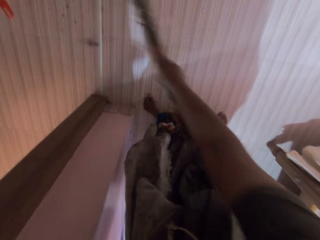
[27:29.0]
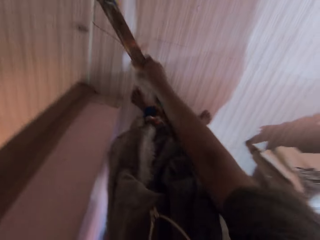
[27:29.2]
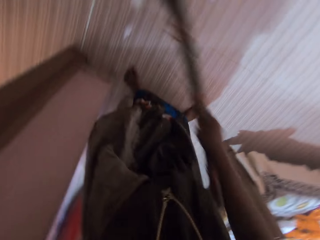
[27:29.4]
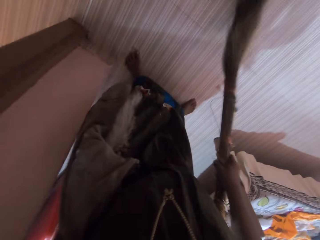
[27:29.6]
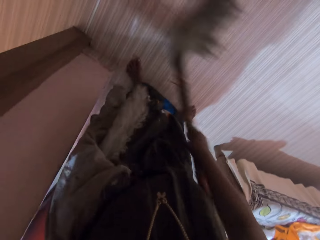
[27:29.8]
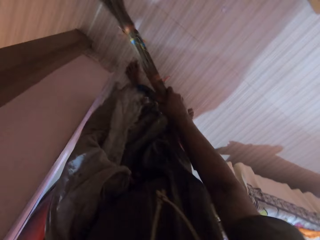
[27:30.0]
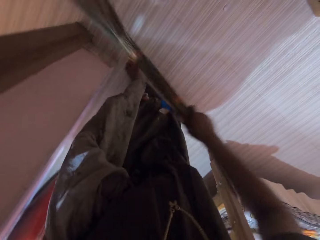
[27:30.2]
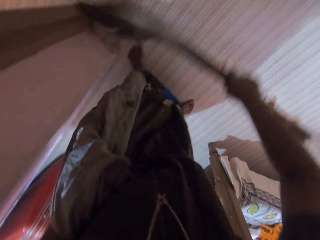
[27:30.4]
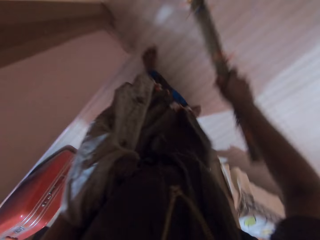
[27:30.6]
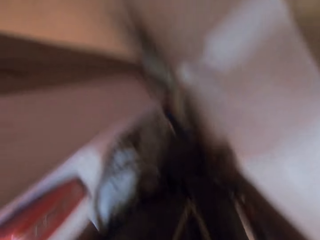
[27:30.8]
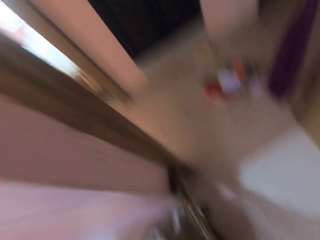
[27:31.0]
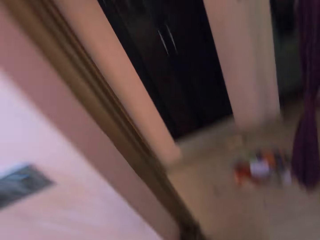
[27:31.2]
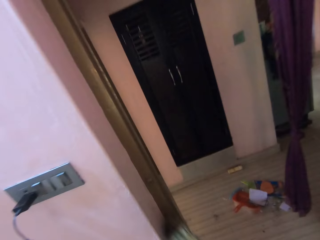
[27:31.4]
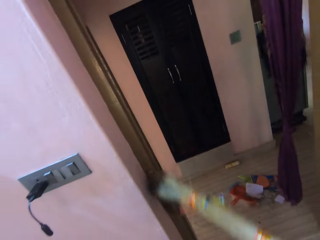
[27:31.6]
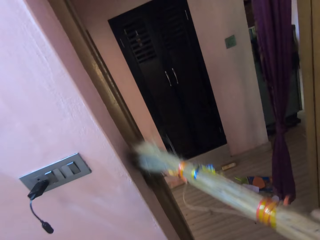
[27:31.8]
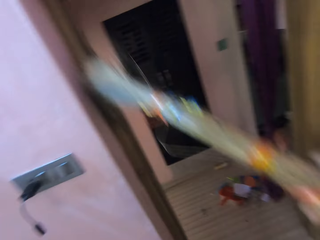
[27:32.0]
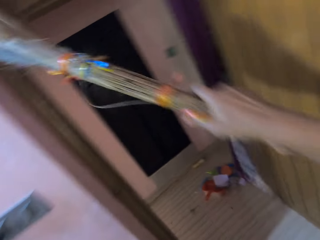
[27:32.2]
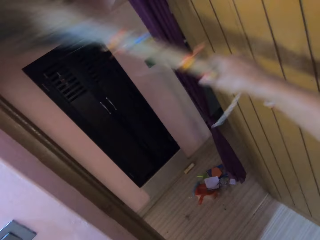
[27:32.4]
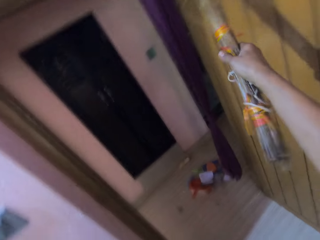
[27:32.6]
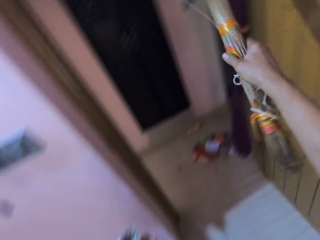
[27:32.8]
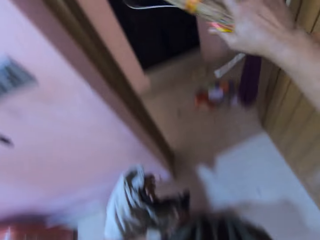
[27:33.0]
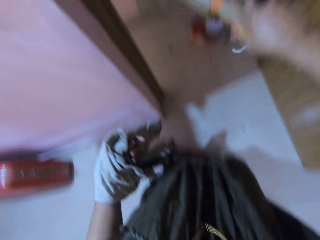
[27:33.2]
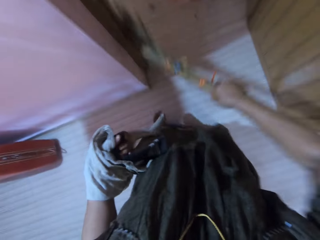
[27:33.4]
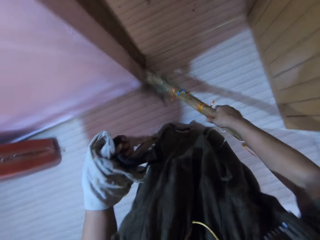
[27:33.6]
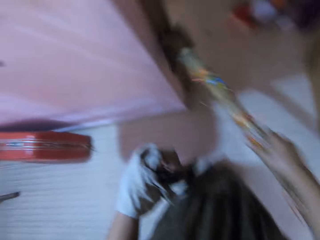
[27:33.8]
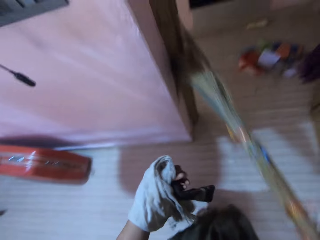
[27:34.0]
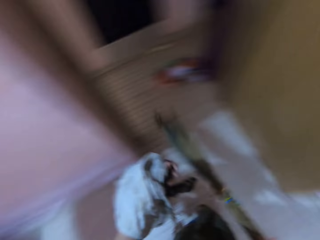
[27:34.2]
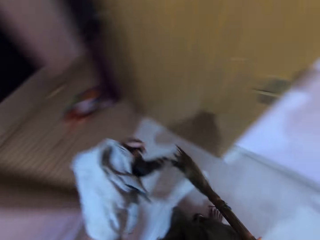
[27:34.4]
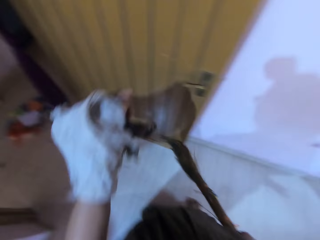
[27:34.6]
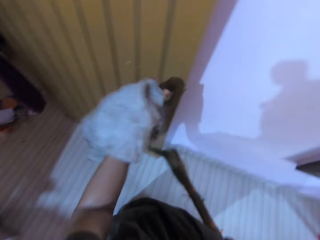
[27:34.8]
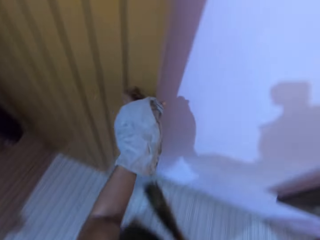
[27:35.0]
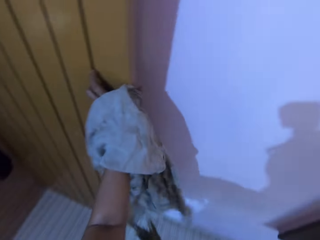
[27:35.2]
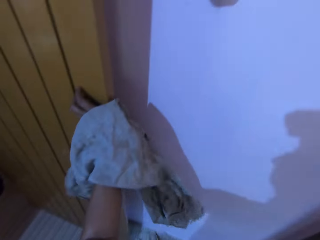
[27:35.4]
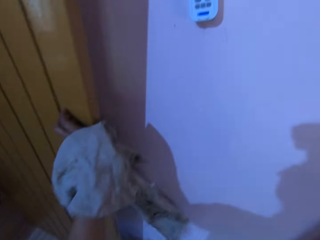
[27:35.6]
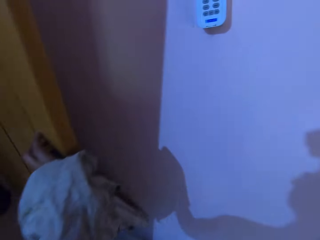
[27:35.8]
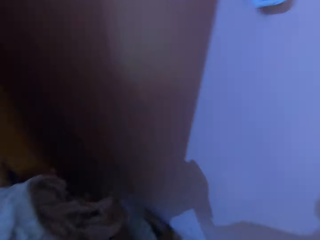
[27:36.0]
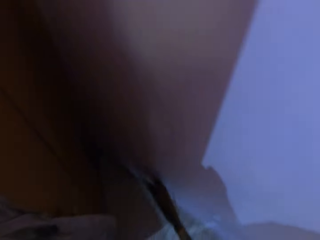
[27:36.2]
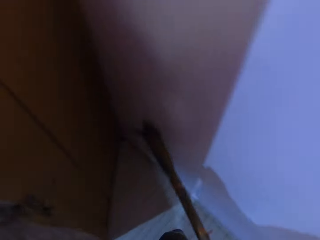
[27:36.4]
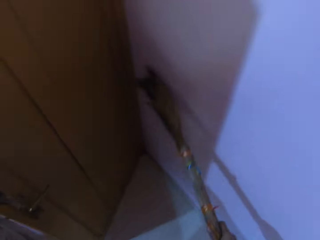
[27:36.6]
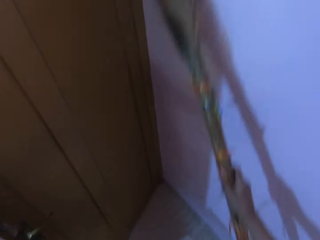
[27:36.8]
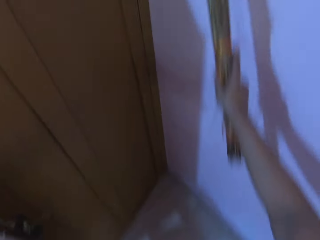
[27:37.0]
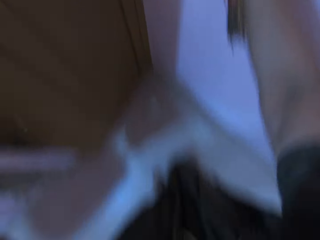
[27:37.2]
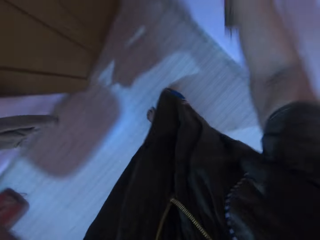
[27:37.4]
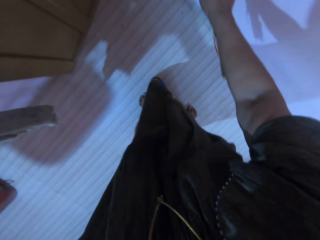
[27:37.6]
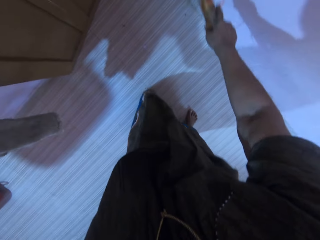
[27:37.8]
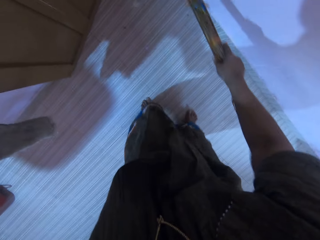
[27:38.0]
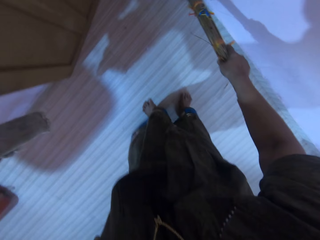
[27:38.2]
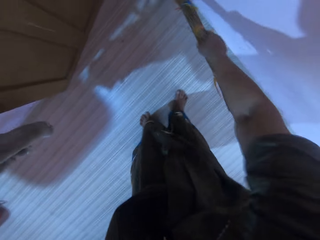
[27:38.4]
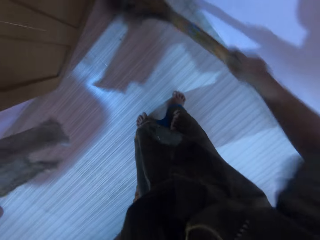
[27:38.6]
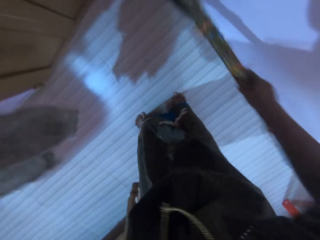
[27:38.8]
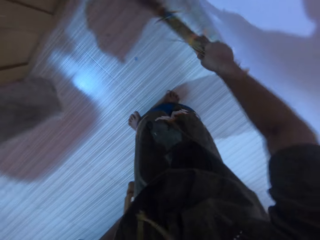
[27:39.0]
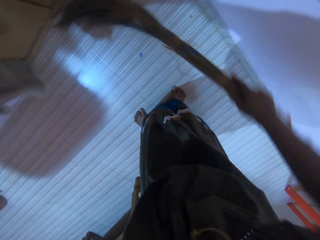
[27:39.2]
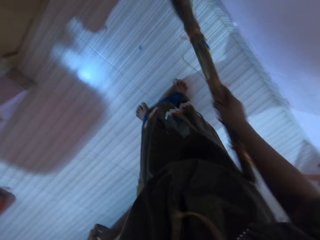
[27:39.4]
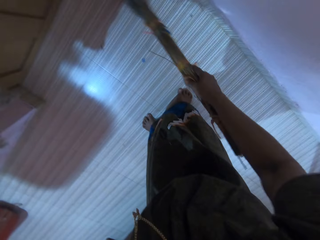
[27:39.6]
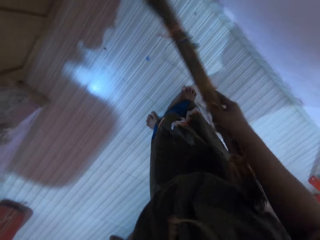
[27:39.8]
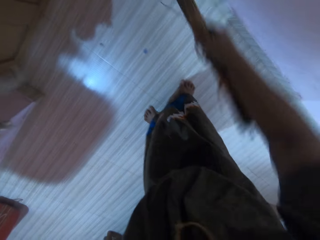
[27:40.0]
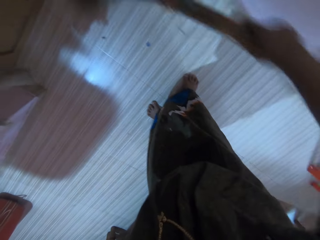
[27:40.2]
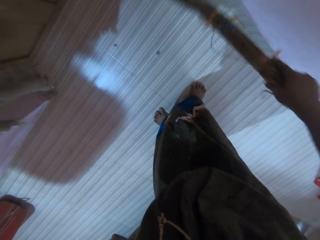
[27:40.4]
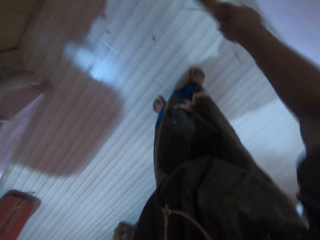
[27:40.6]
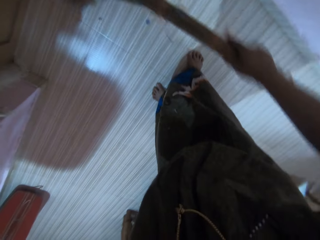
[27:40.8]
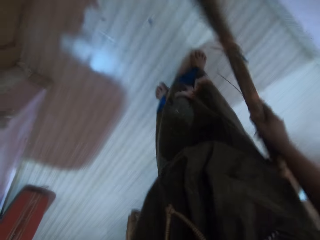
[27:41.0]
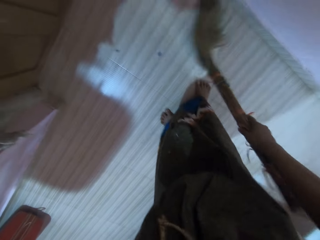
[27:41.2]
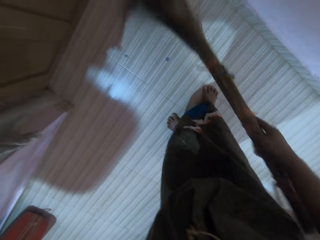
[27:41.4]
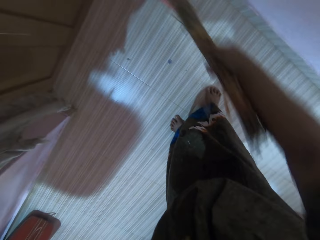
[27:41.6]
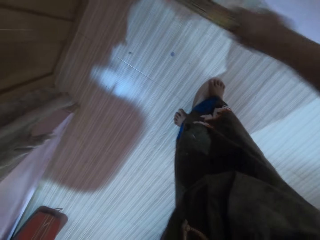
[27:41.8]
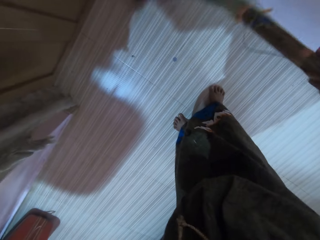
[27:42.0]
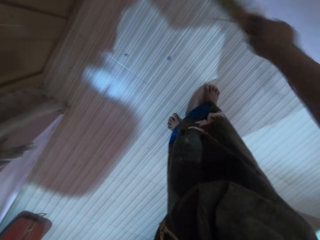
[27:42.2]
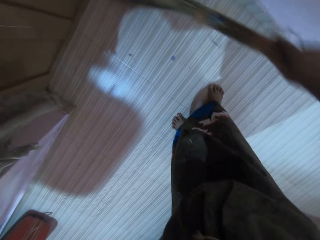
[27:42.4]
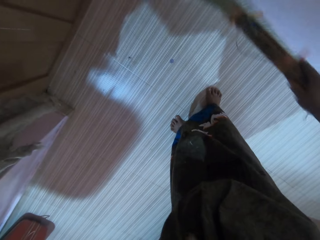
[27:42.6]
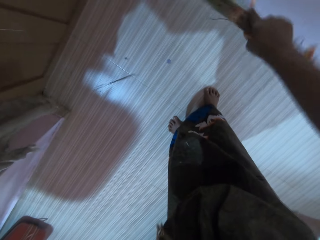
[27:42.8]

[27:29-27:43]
The camera wearer sweeps a door frame. She dusts the door frame with the broom. She closes the door with her left hand. She sweeps the door frame. She dusts the wall with the broom. She sweeps the floor with the broom. She closes the door with her left hand.

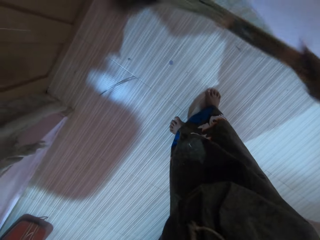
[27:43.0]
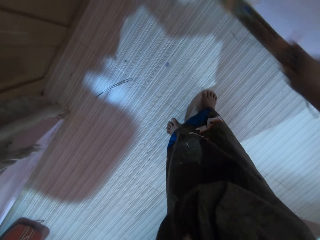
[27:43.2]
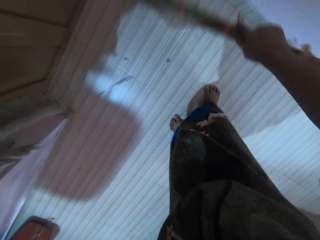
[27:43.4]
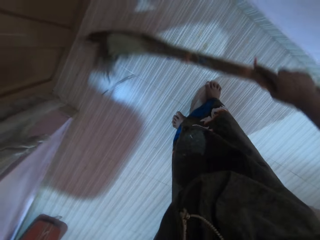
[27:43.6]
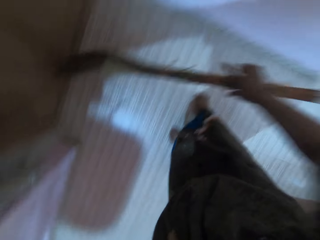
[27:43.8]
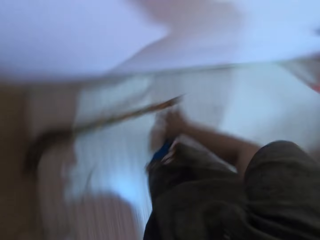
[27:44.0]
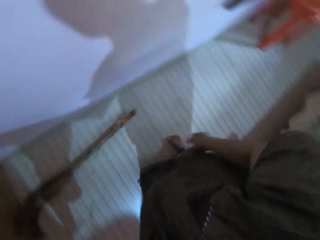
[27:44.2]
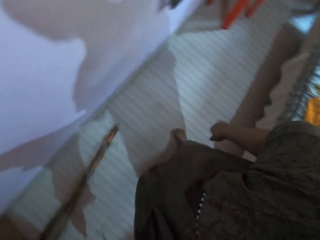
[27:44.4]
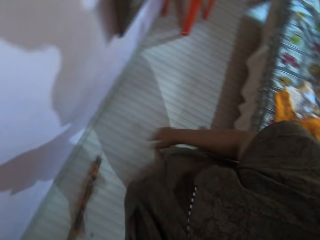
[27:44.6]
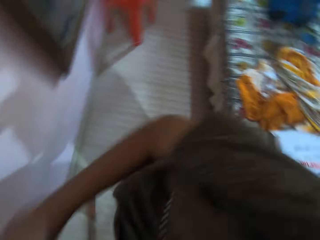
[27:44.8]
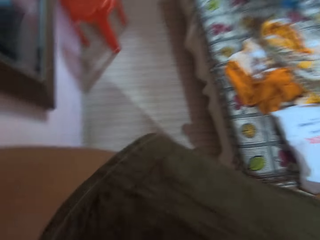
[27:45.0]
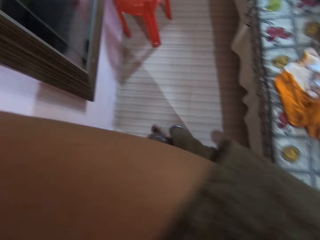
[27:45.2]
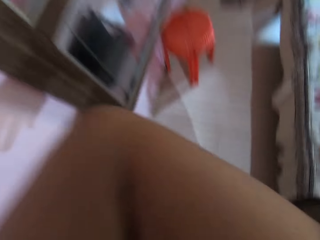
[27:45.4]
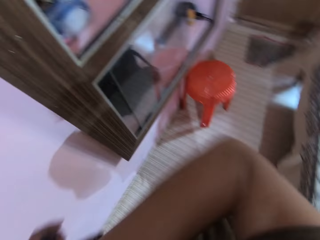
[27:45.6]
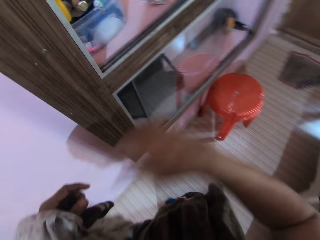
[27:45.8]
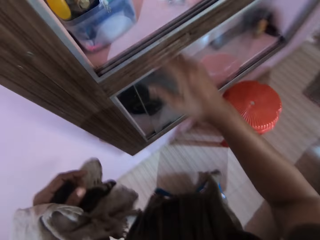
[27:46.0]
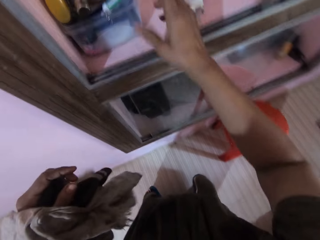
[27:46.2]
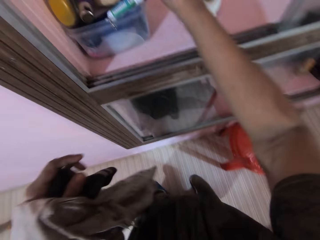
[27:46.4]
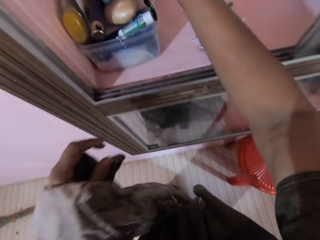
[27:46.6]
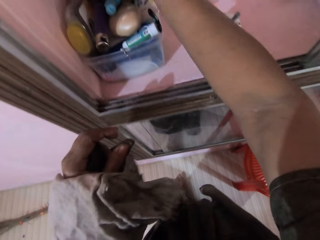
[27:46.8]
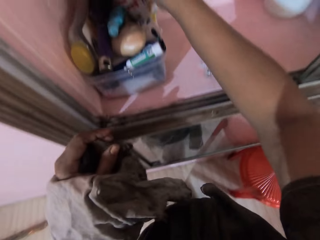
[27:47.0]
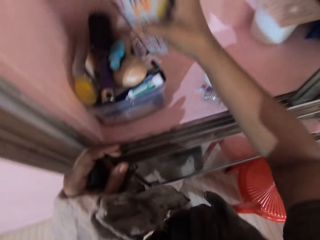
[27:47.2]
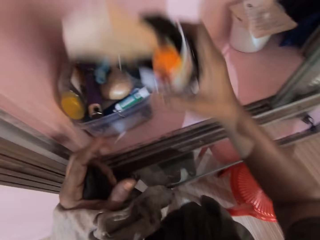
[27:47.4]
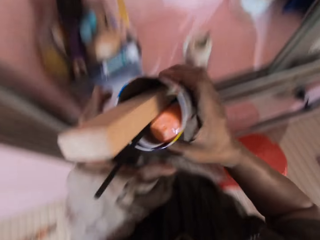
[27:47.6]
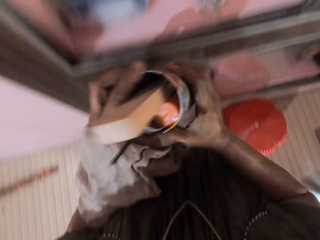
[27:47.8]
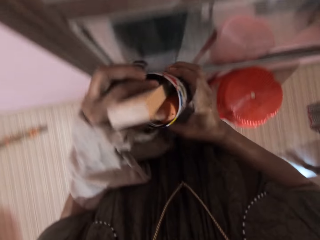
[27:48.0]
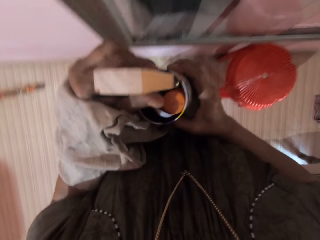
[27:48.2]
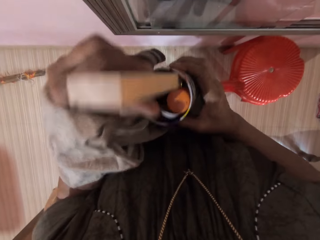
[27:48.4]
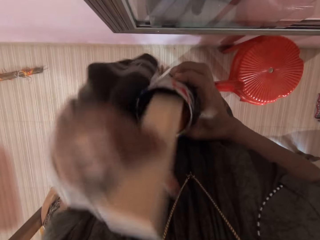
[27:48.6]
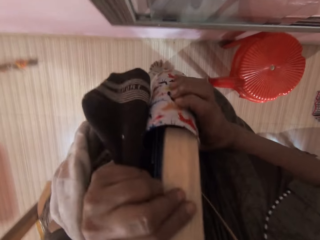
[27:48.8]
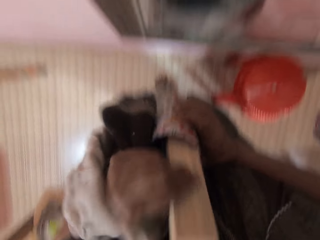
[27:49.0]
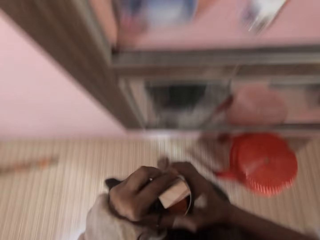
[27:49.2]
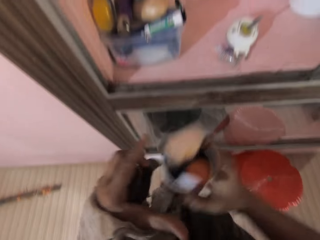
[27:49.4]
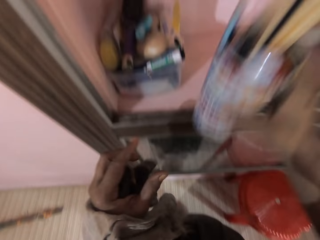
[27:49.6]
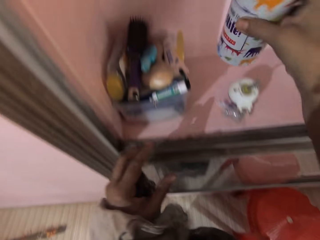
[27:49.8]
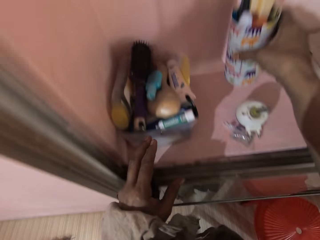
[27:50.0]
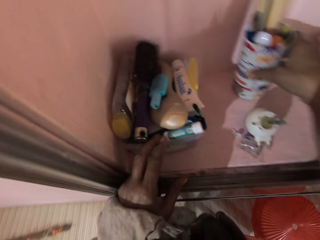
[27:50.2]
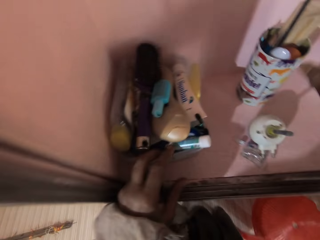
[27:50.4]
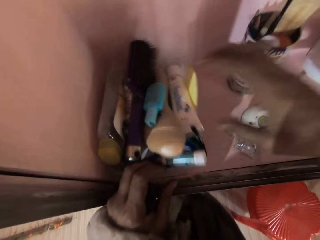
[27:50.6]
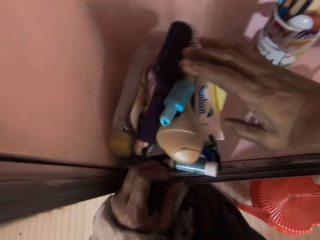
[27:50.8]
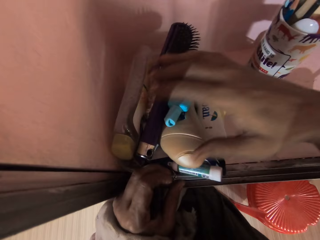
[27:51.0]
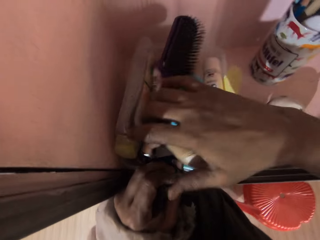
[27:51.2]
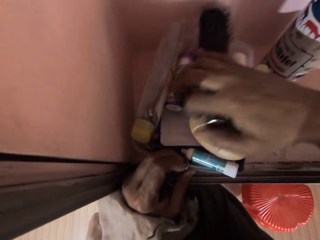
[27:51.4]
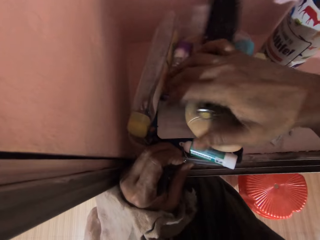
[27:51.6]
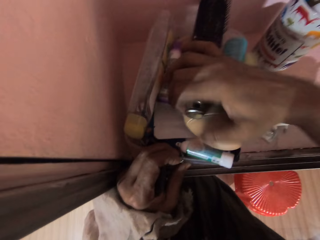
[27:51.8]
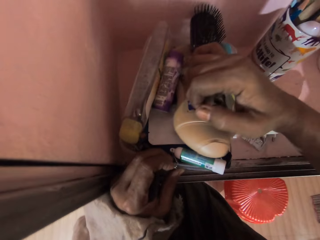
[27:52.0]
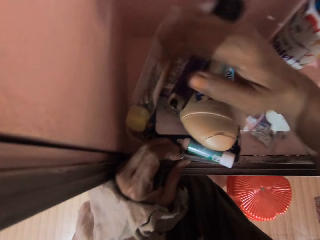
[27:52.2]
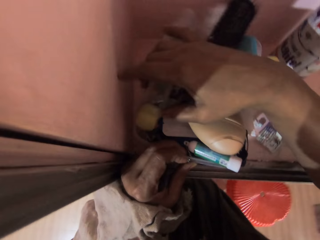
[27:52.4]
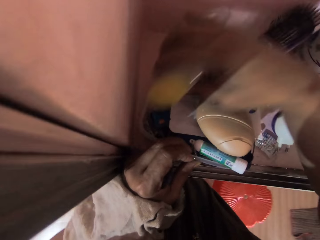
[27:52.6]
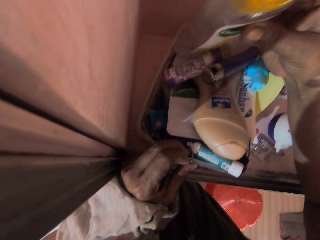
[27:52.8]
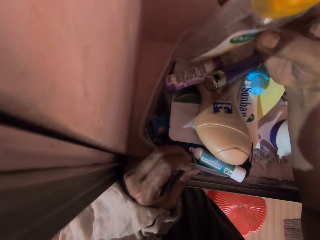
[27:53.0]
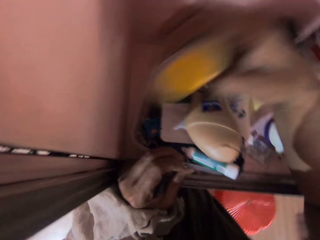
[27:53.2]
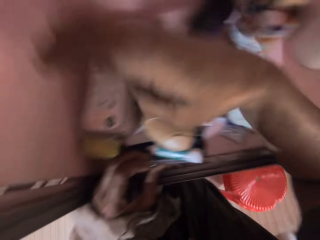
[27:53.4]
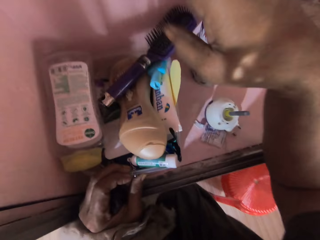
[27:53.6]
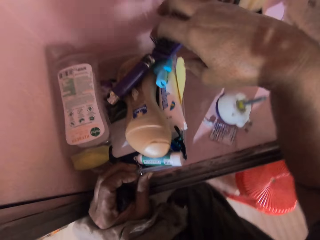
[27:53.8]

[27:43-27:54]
The camera wearer drops the broom on the floor. She lifts her right hand. She picks up a container from a shelf with her right hand. She touches a piece of wood in the container. She adjusts the plank of wood from the container with her left hand. She drops the container on the shelf. She pulls another container with her left hand. She touches a hair brush. She searches through the second container with her right hand. She lifts up a bottle.
